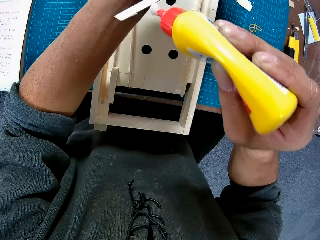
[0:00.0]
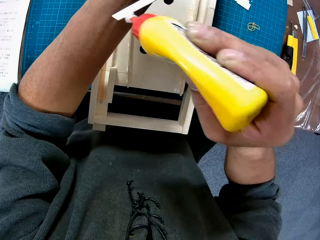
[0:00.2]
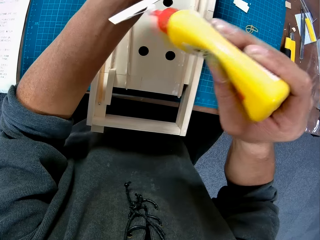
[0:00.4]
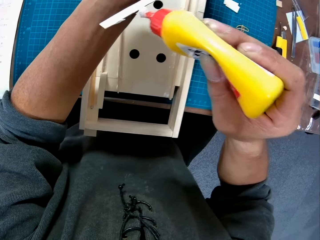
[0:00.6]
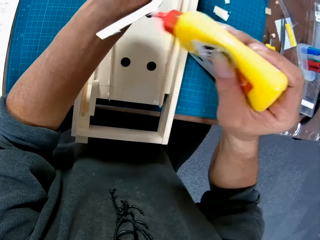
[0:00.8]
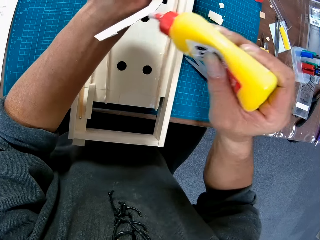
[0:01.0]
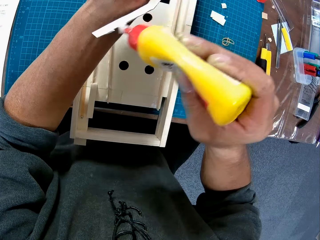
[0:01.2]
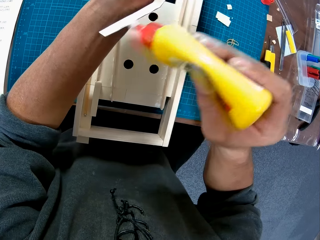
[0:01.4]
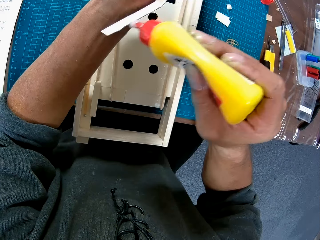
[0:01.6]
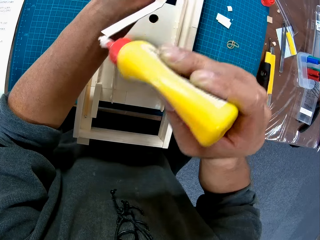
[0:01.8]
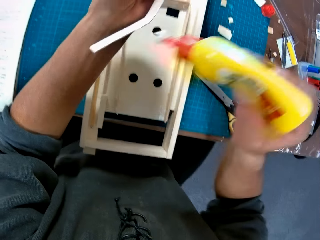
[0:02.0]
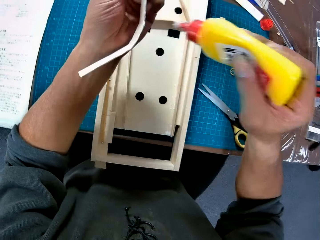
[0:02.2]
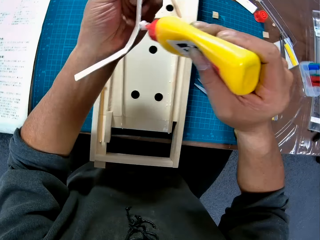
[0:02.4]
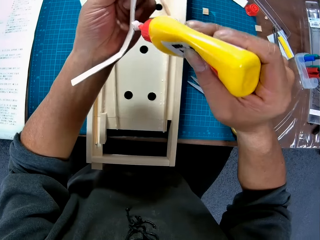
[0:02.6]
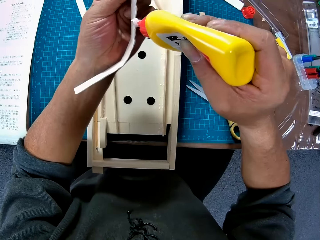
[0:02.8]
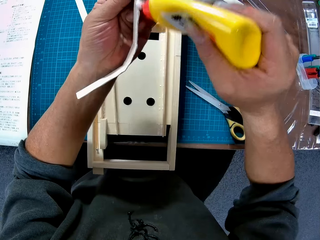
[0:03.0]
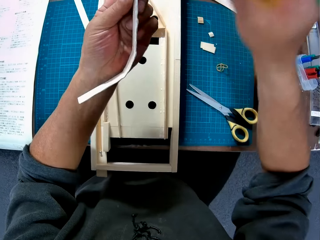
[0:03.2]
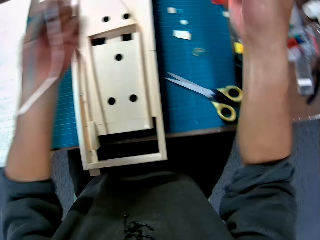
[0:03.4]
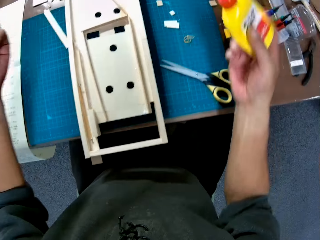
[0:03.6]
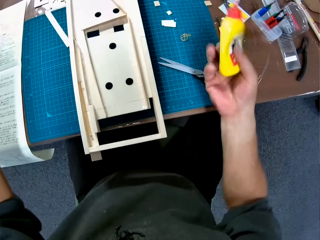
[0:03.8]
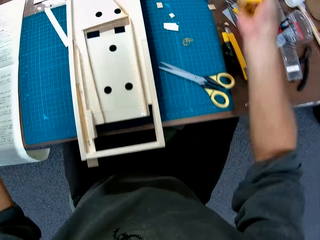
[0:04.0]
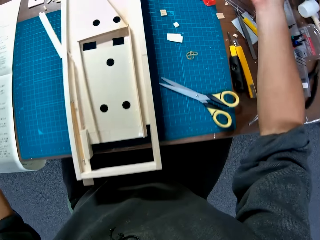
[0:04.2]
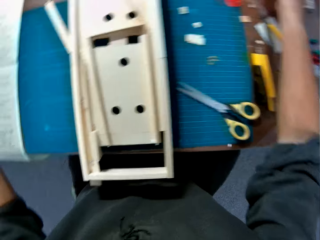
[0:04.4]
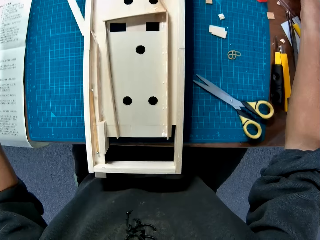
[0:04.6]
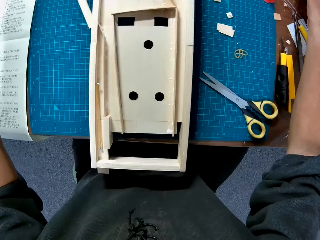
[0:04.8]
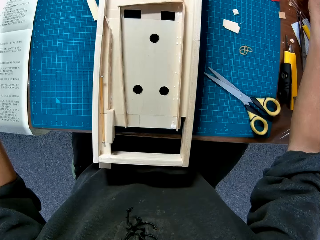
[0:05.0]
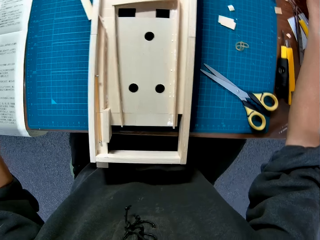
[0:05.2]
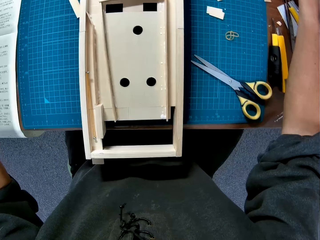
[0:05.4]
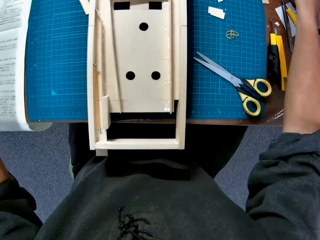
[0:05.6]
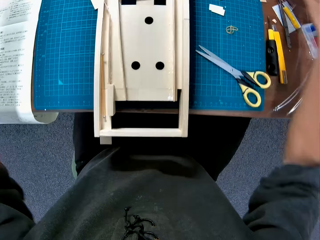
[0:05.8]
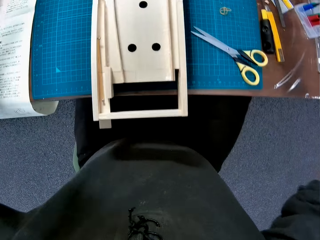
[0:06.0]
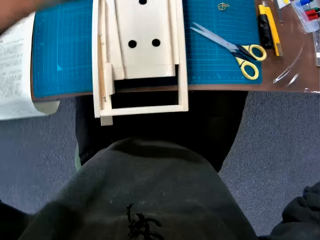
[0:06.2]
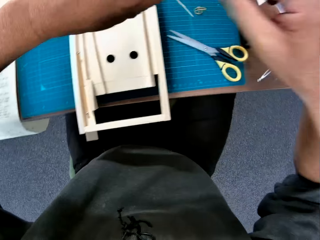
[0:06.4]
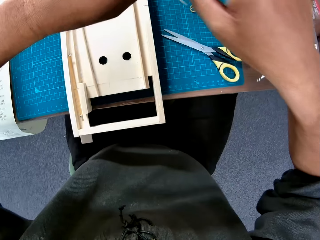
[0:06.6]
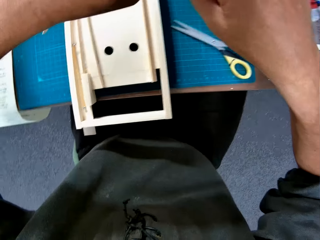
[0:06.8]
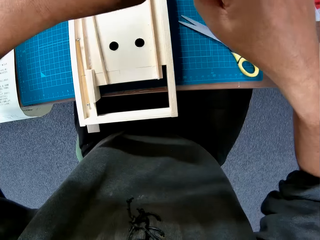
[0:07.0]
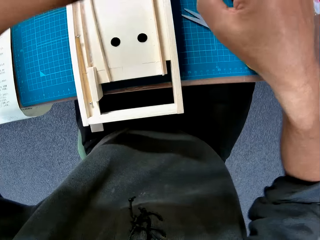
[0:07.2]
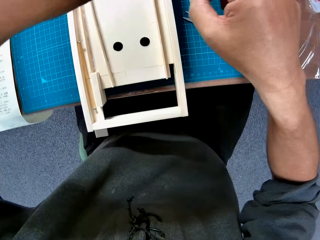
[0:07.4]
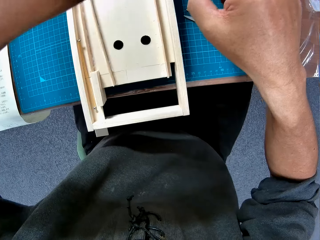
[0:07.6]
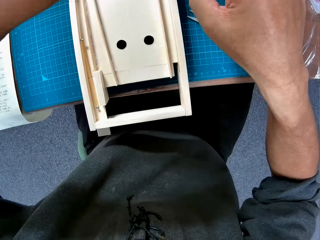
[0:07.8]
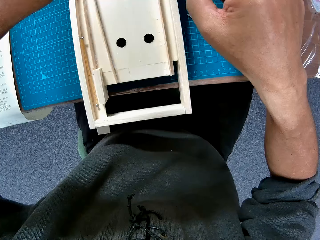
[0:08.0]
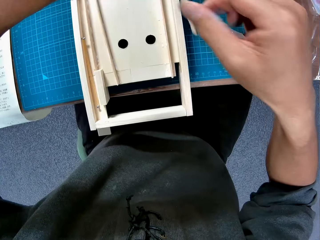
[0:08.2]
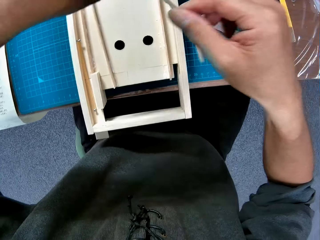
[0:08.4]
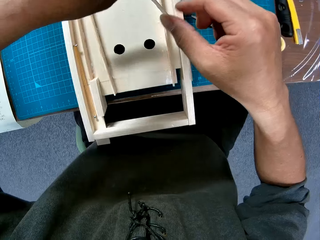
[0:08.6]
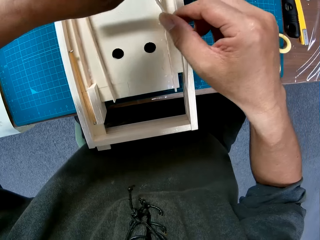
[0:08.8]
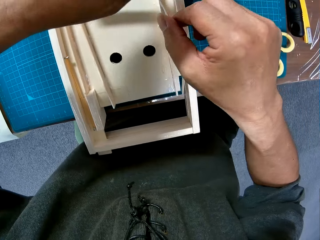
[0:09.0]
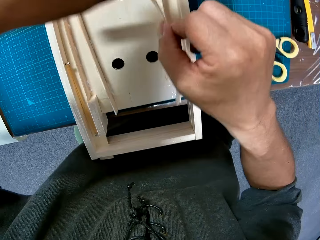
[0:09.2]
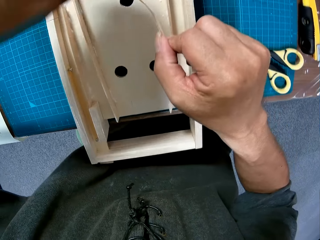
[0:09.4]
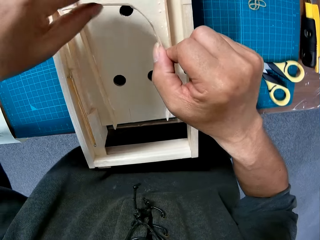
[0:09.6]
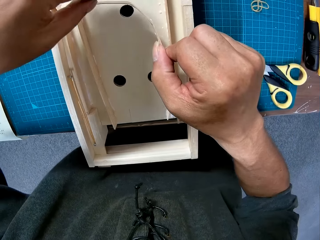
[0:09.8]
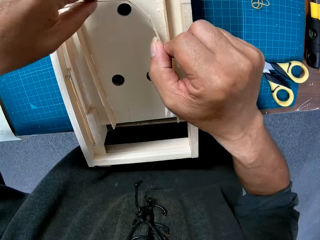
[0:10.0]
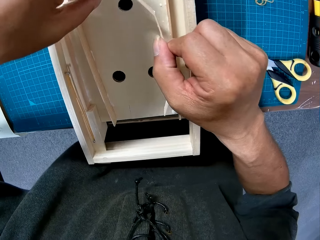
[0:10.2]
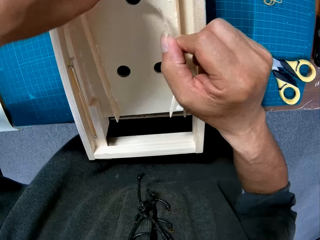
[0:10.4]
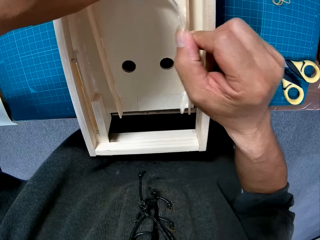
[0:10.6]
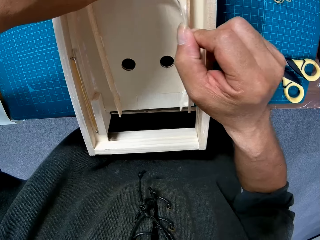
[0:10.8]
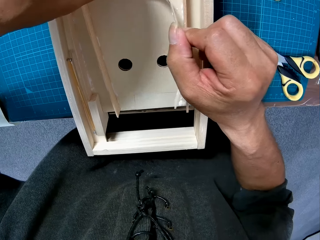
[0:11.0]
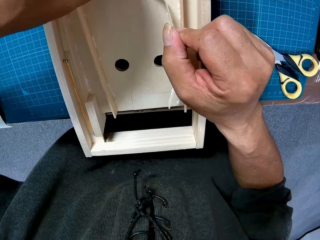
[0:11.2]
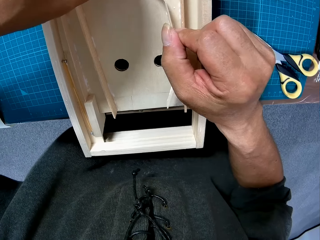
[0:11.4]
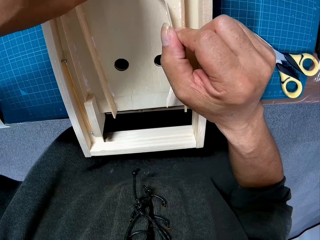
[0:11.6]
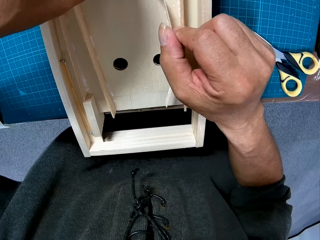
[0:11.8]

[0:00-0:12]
The camera wearer applies glue on a small wooden piece or piece of cardboard on his left hand. He puts the glue on the table. He holds the piece of cardboard. He glues the small piece of wood to a wooden model on a table with his two hands.

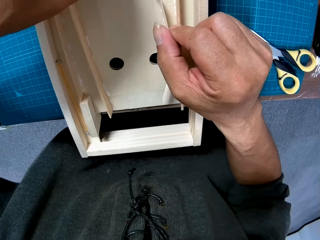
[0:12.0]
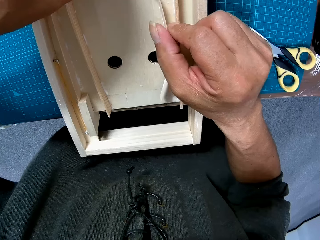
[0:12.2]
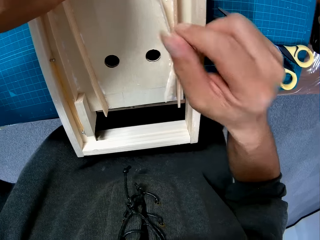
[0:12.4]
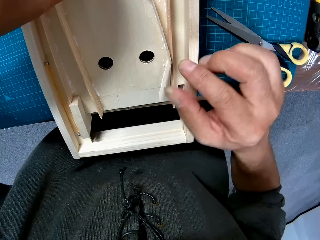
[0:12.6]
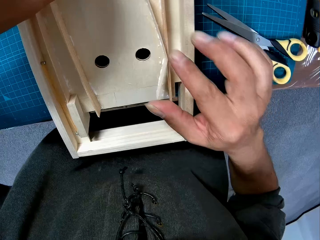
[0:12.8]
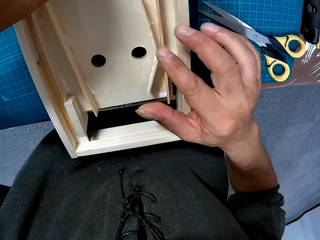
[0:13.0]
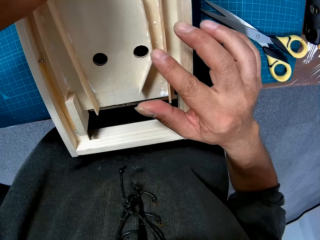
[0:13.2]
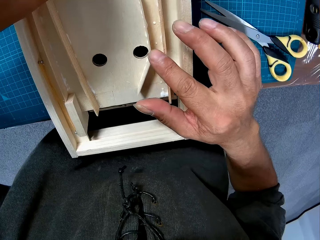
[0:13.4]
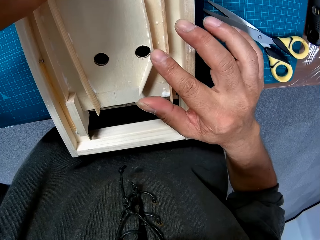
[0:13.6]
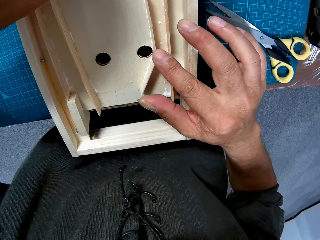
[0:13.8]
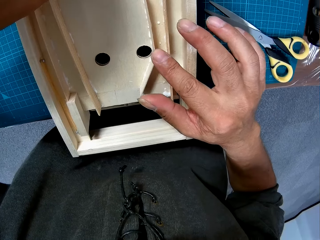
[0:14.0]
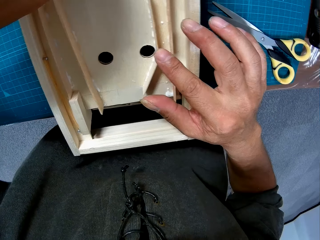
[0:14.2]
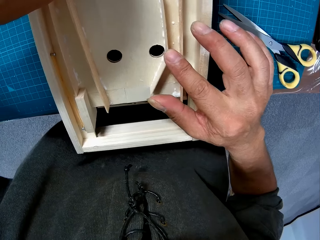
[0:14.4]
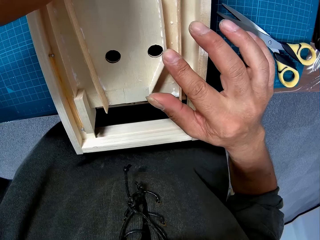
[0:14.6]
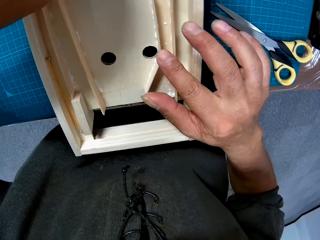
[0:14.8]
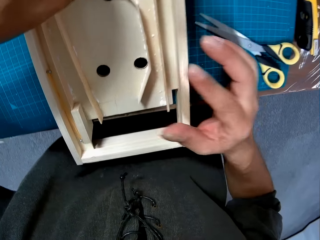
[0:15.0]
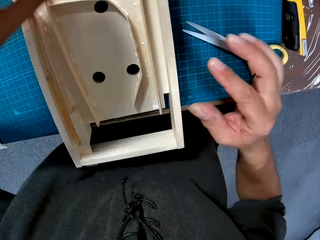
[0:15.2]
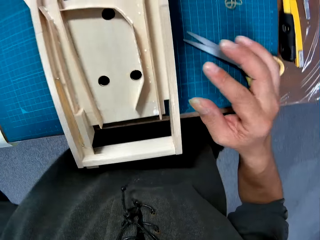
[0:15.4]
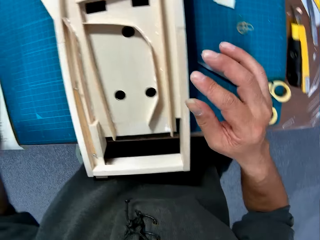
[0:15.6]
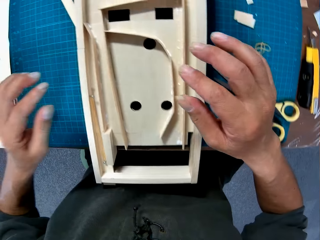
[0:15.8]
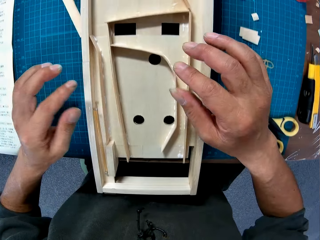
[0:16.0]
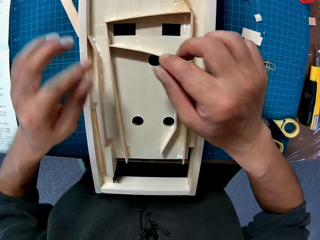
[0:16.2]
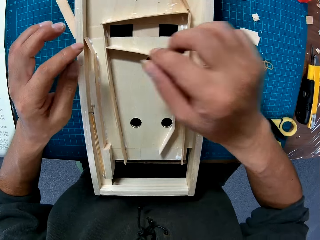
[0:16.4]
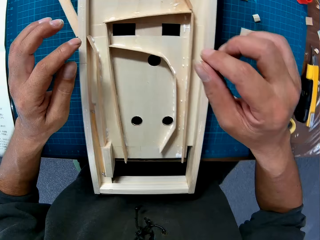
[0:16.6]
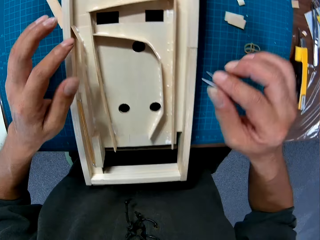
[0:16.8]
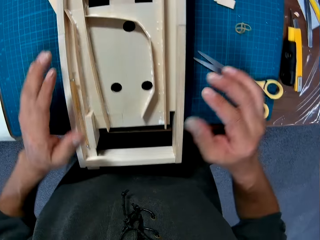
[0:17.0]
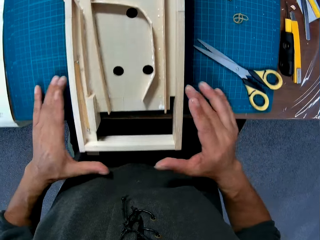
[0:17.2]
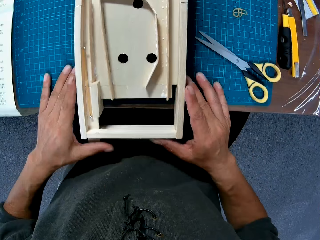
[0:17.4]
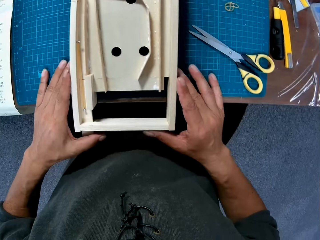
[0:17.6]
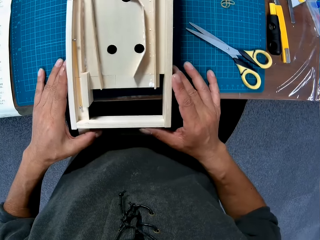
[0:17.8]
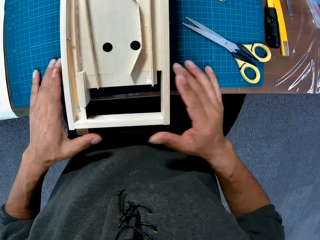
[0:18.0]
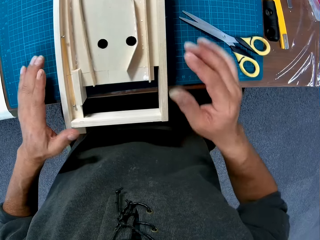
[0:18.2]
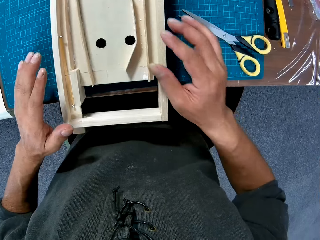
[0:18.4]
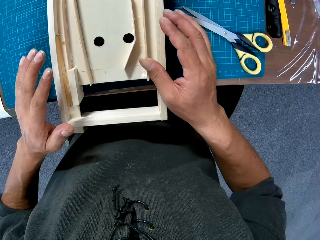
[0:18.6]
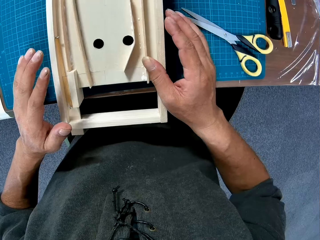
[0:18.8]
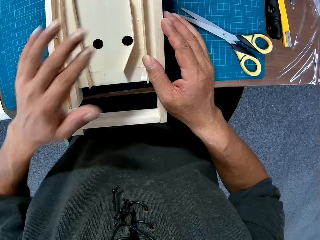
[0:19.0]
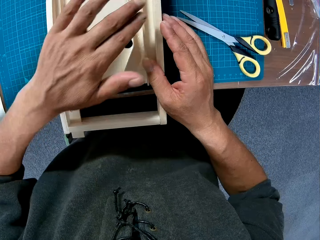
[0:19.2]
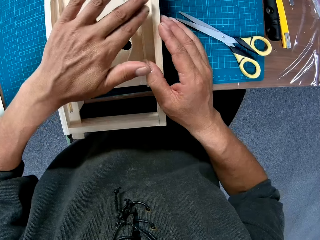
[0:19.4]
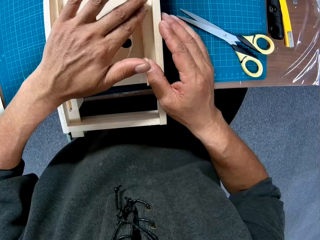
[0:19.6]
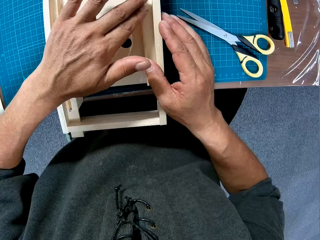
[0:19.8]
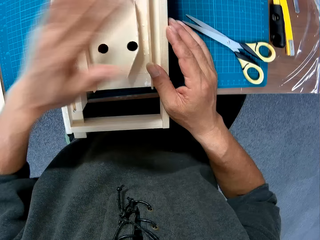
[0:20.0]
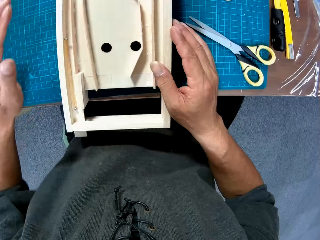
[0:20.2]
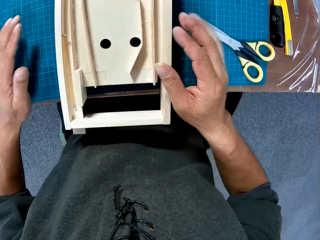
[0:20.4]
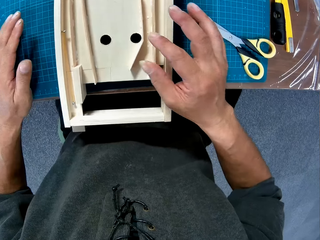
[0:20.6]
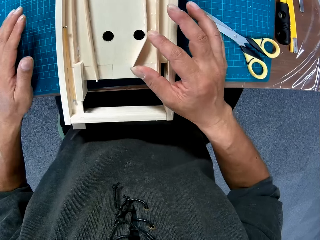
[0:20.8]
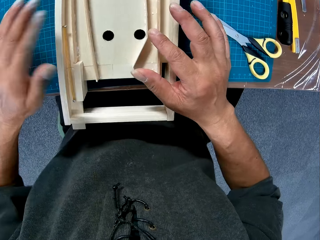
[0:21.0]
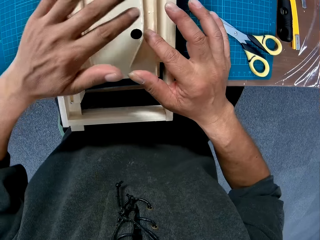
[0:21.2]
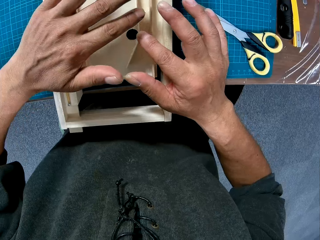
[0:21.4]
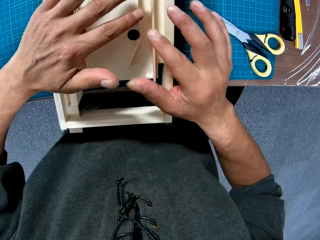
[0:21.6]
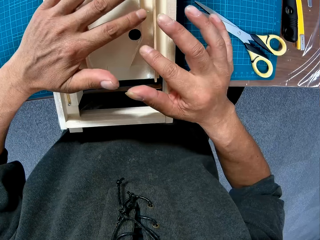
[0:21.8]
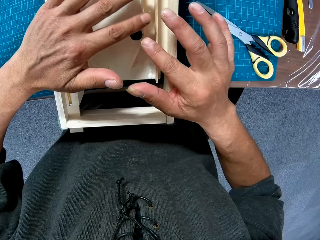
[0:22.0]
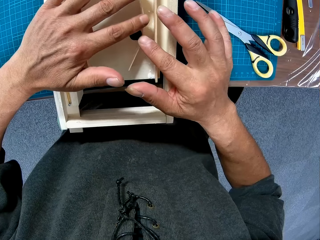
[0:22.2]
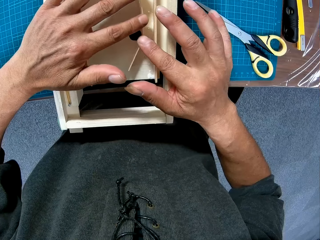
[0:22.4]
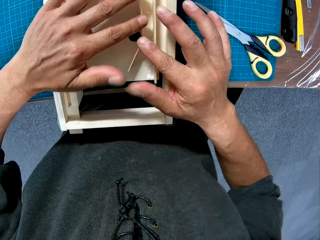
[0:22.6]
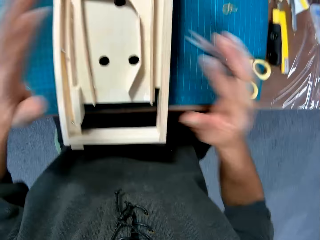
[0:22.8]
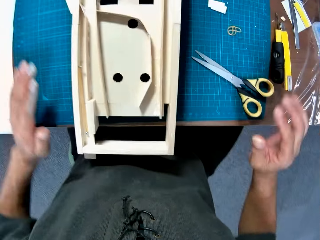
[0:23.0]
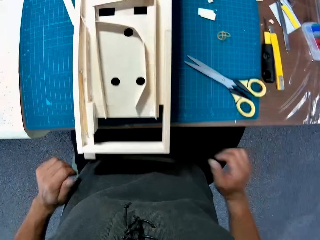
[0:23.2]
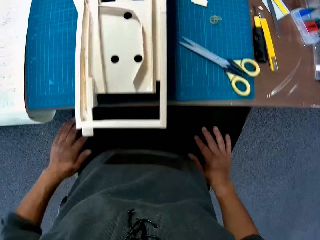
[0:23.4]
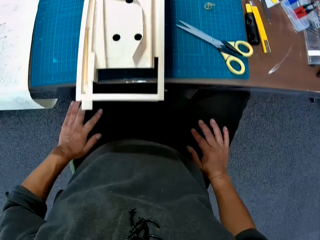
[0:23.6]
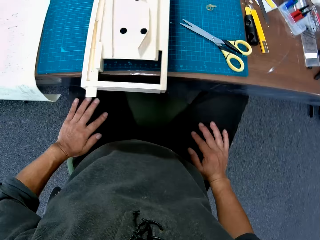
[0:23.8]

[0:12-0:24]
The camera wearer adjusts the piece of cardboard. He adjusts the wooden model on the table with his two hands. He touches the wooden box and touches the piece of cardboard.
